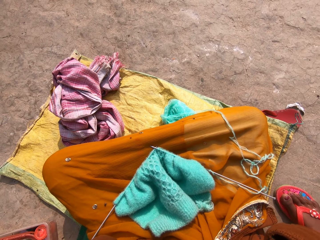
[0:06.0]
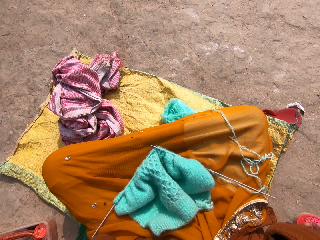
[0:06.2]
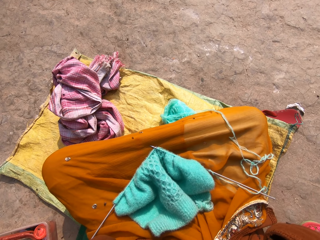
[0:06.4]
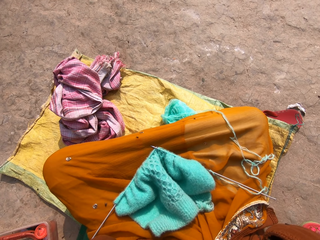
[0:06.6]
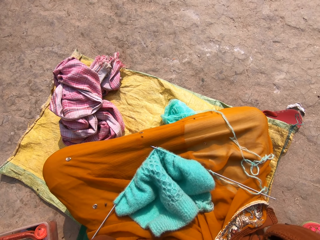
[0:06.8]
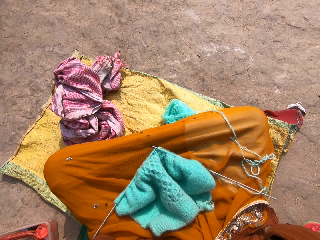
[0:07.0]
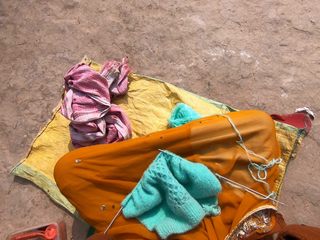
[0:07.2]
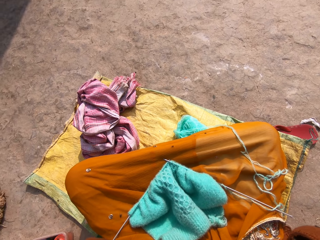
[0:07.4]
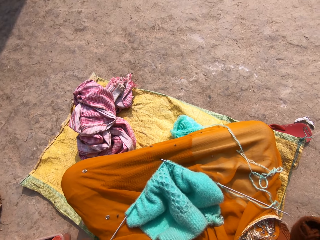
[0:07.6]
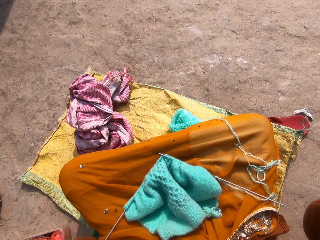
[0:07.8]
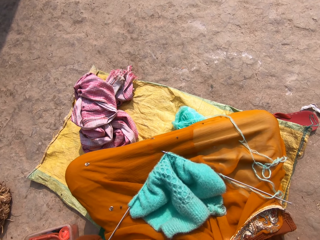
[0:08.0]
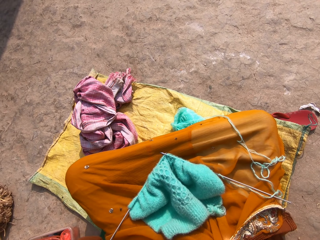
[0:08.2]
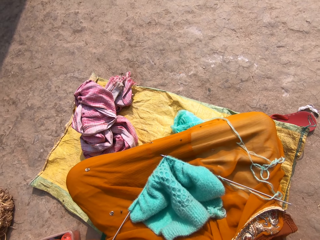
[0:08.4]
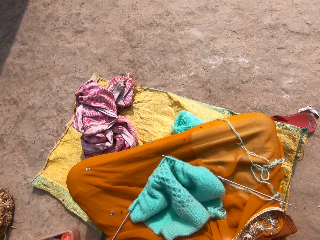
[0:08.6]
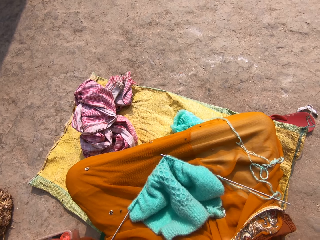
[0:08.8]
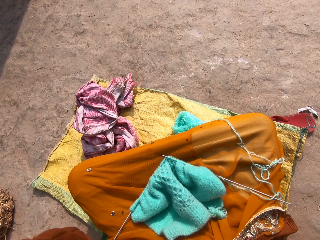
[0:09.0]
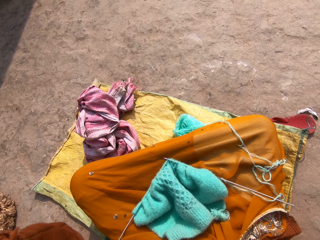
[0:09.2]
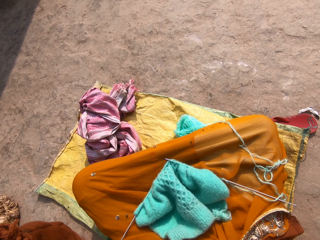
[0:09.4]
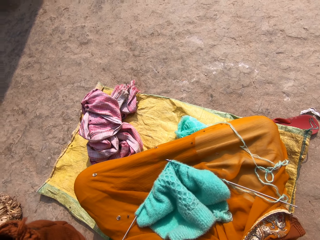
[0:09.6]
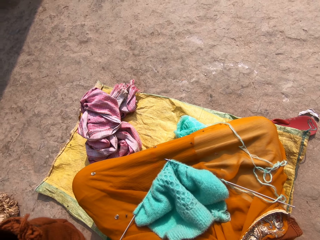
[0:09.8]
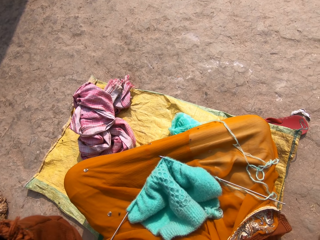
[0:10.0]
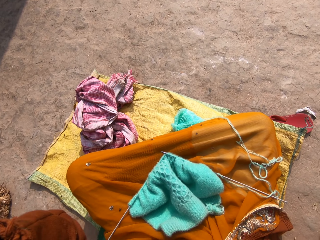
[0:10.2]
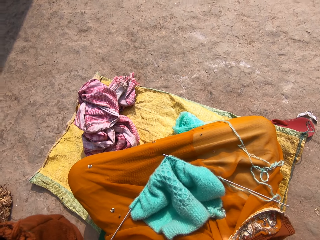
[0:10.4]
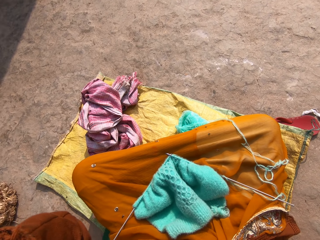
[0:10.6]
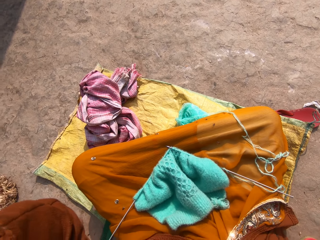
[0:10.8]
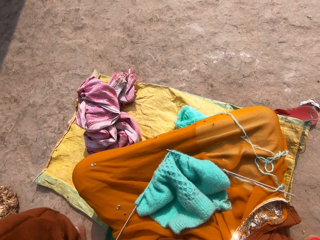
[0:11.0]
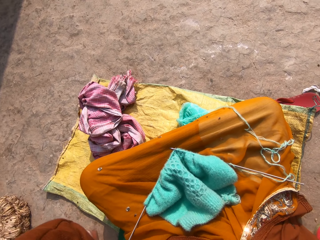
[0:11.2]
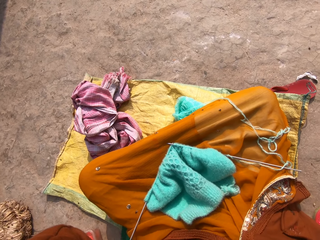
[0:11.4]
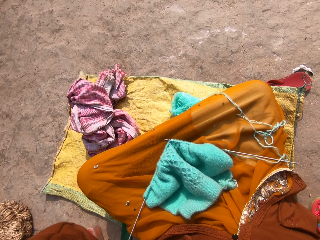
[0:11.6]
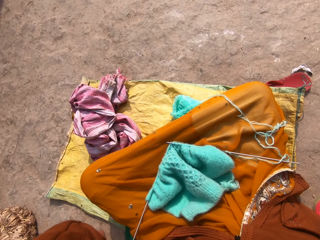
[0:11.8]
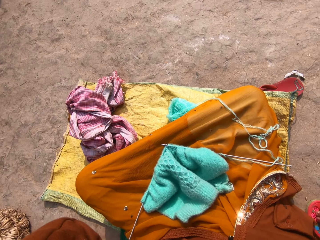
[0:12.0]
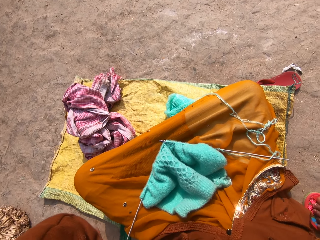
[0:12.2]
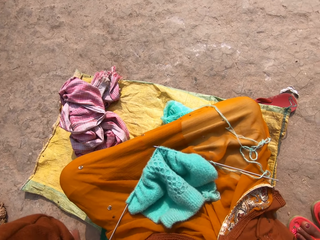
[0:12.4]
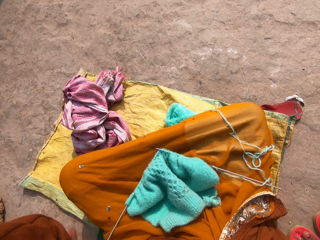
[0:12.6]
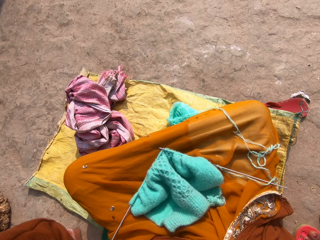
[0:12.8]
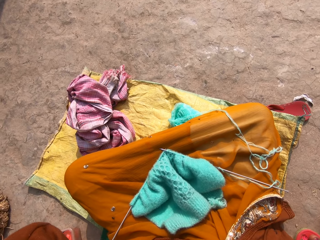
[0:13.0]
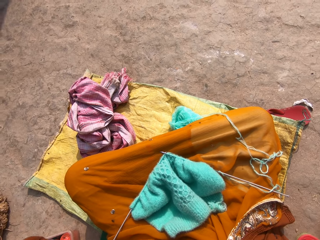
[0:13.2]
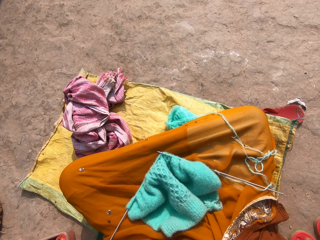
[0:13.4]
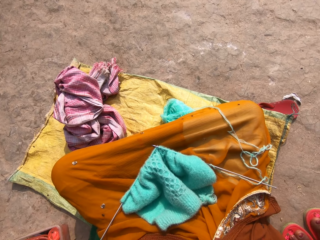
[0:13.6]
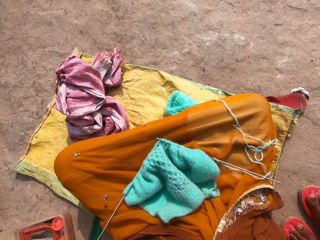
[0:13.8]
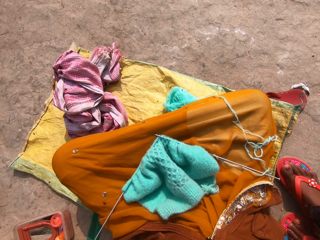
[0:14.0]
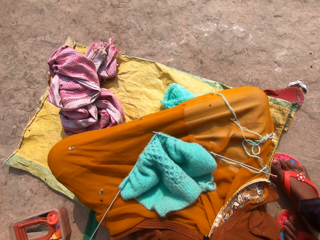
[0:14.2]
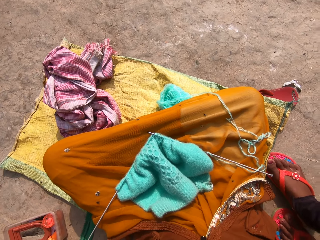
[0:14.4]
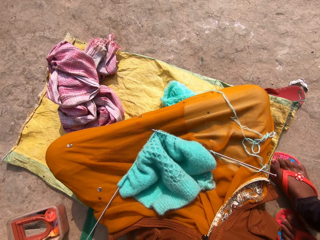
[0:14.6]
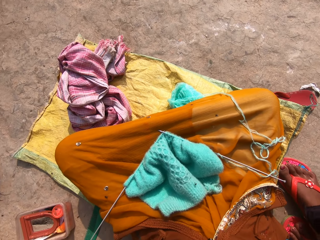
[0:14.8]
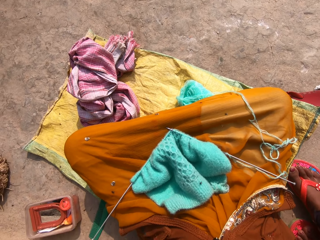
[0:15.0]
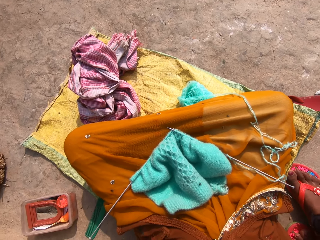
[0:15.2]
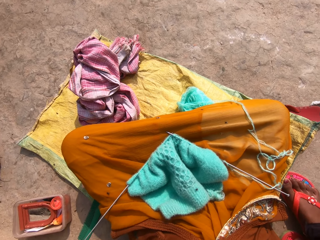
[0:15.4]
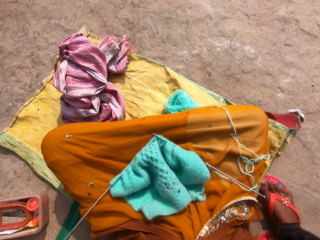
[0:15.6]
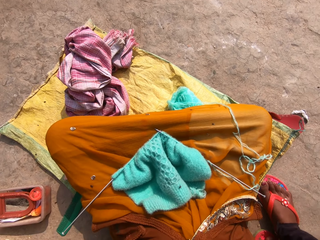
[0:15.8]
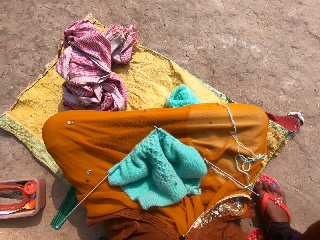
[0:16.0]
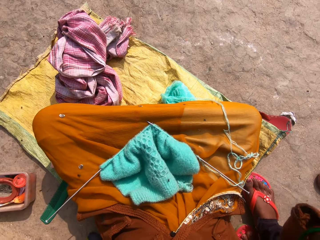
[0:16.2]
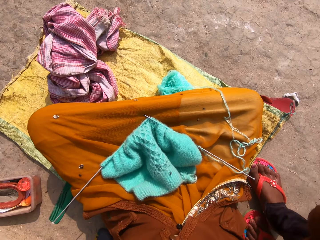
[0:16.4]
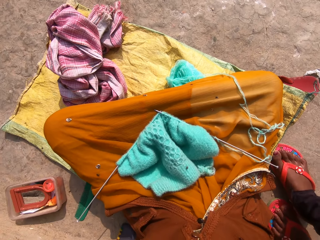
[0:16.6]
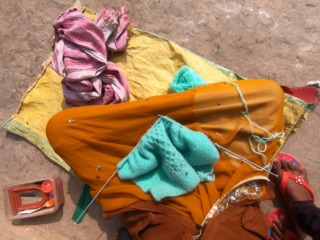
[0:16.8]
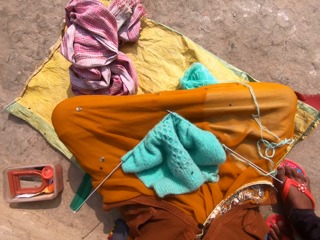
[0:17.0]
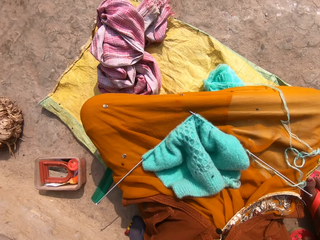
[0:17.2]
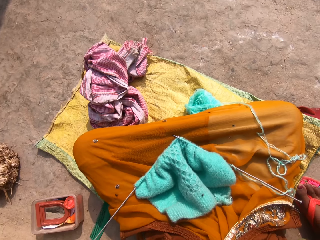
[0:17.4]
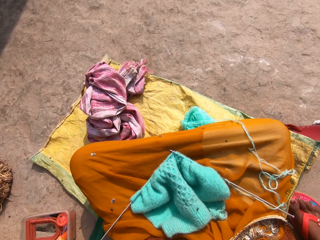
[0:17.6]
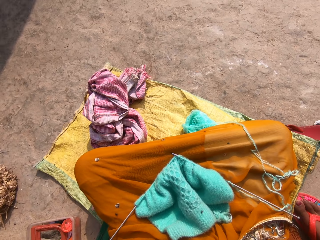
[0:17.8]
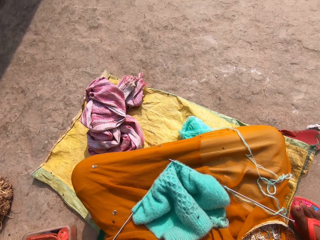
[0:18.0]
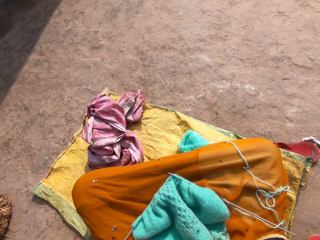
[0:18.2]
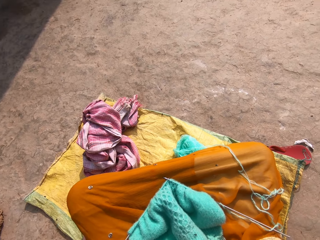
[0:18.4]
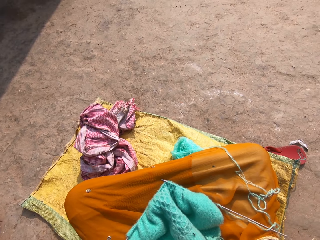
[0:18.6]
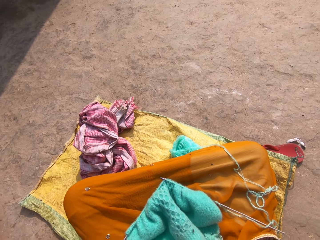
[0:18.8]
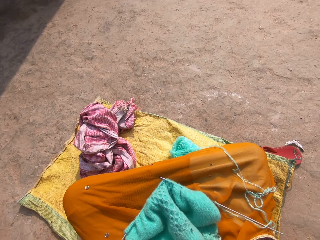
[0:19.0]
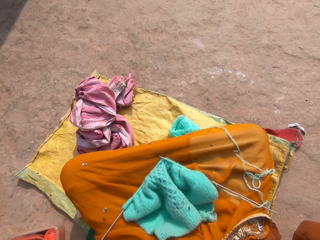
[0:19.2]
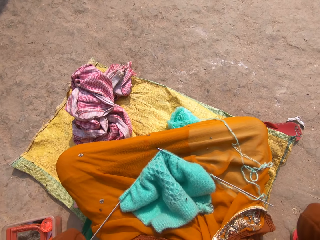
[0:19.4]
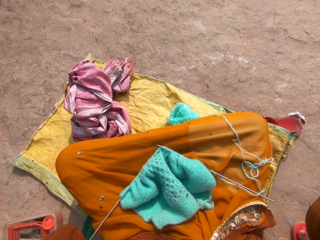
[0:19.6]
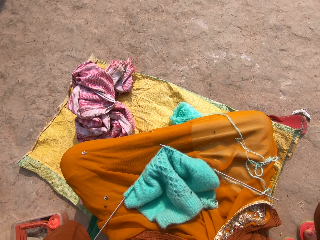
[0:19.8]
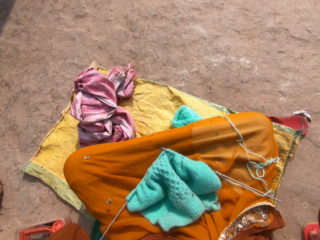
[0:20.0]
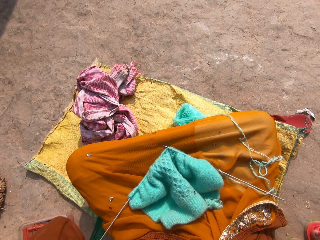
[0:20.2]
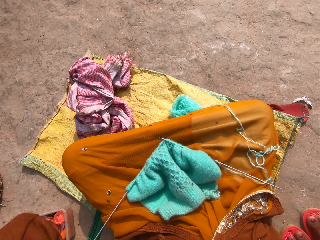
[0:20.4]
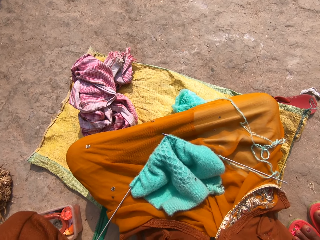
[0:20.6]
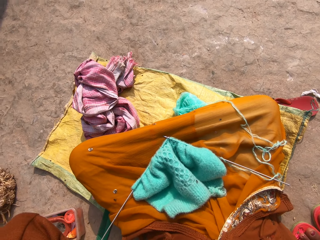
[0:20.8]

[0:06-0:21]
The camera wearer fixes the camera. Someone moves around the camera wearer. The camera wearer fixes the camera.

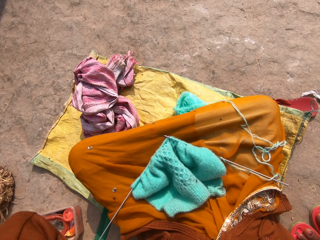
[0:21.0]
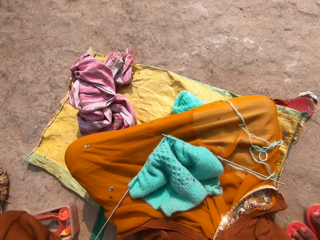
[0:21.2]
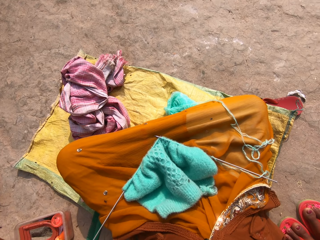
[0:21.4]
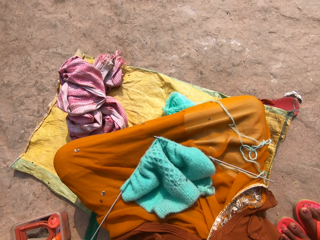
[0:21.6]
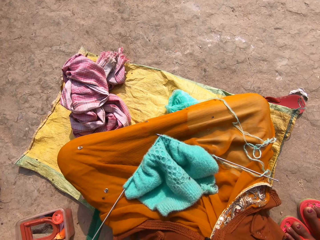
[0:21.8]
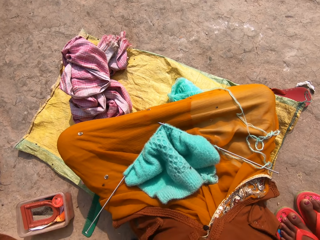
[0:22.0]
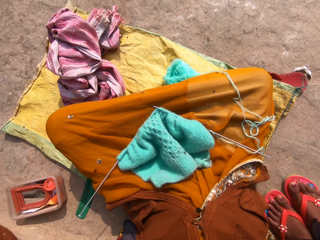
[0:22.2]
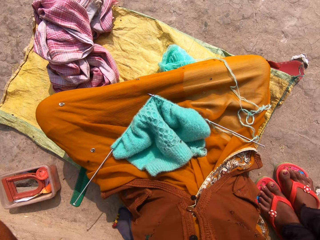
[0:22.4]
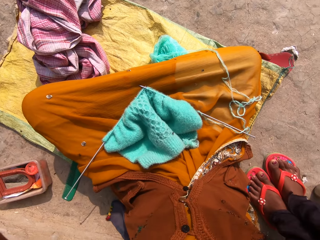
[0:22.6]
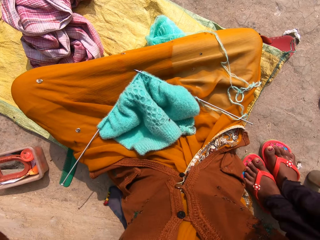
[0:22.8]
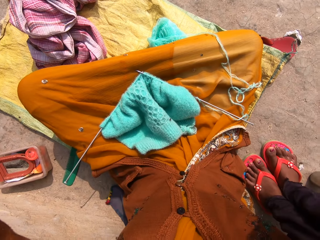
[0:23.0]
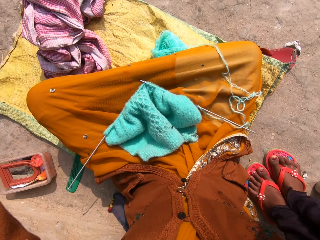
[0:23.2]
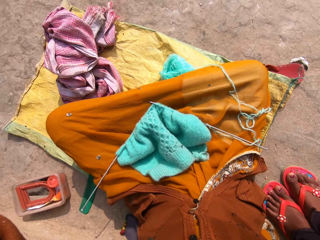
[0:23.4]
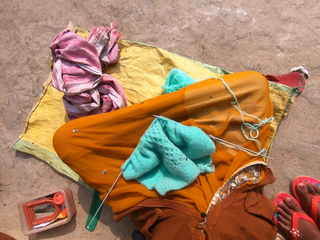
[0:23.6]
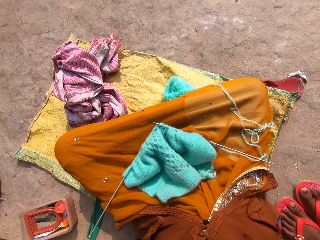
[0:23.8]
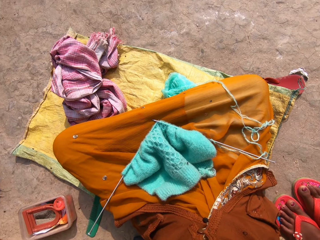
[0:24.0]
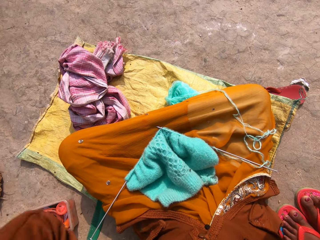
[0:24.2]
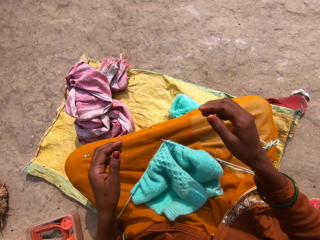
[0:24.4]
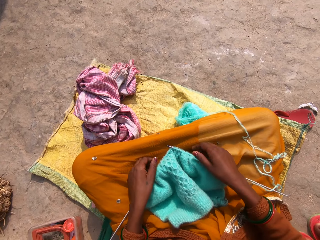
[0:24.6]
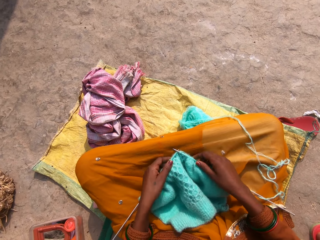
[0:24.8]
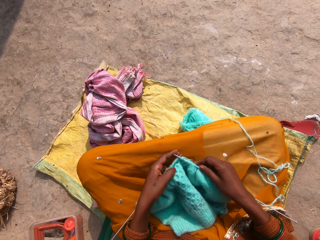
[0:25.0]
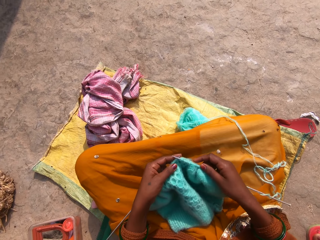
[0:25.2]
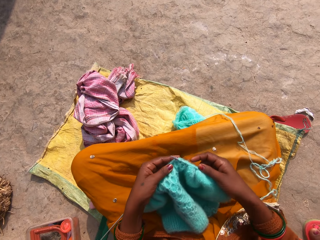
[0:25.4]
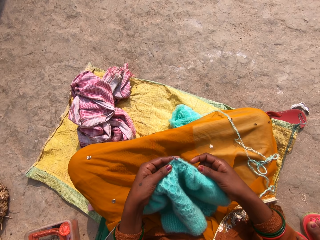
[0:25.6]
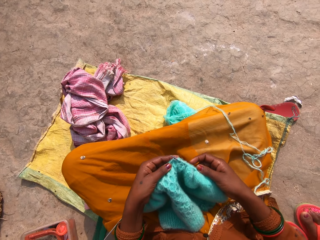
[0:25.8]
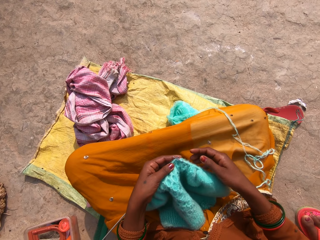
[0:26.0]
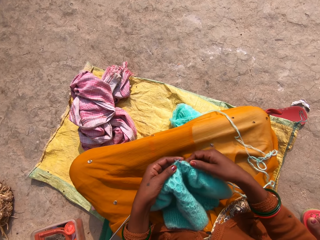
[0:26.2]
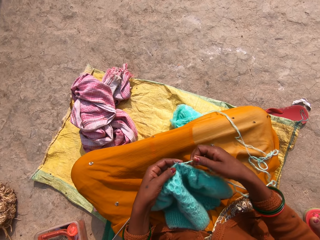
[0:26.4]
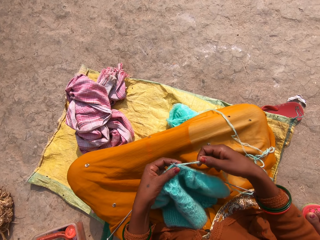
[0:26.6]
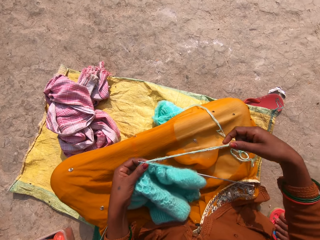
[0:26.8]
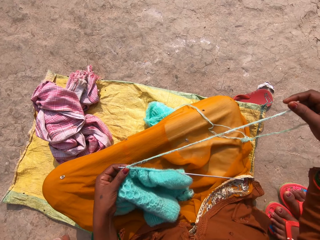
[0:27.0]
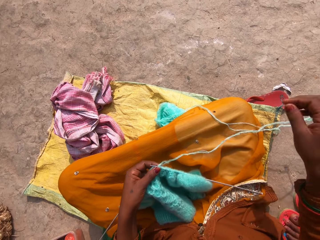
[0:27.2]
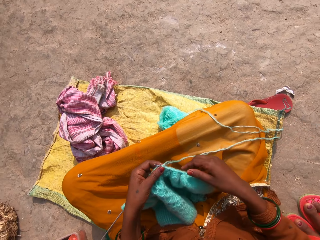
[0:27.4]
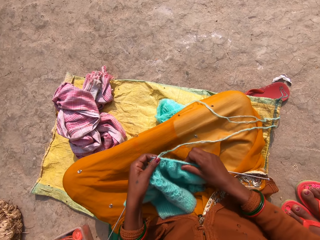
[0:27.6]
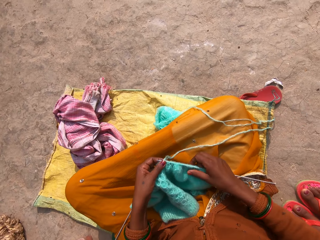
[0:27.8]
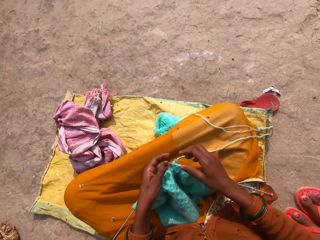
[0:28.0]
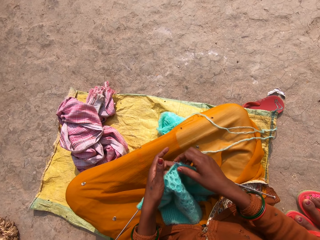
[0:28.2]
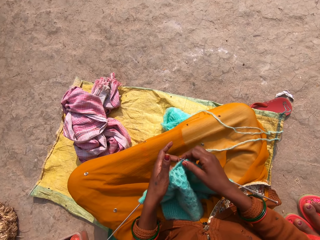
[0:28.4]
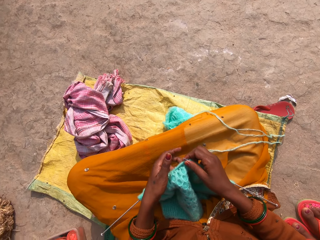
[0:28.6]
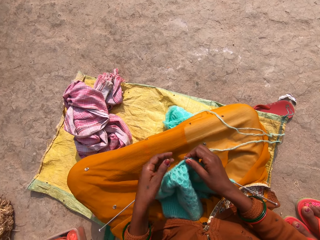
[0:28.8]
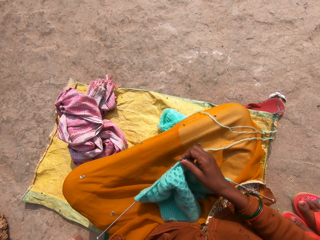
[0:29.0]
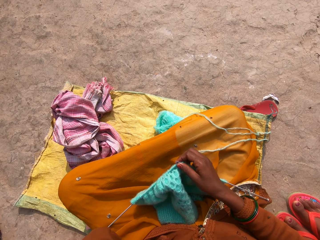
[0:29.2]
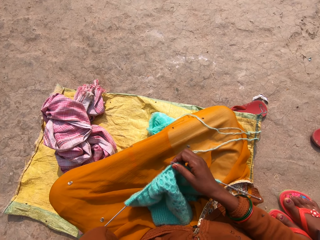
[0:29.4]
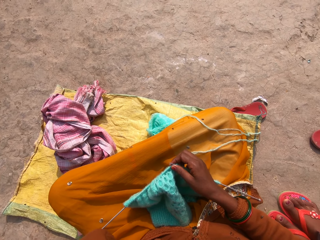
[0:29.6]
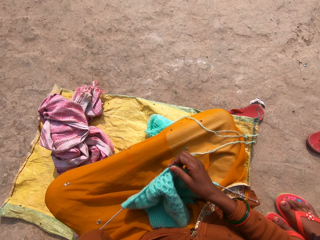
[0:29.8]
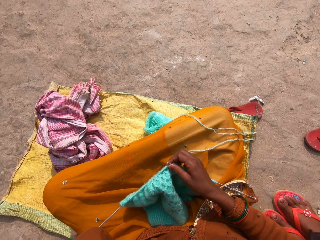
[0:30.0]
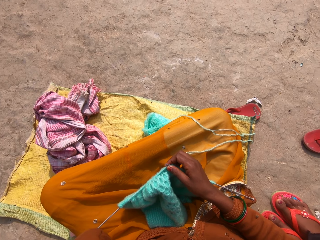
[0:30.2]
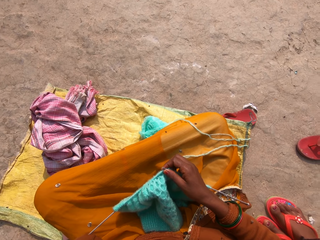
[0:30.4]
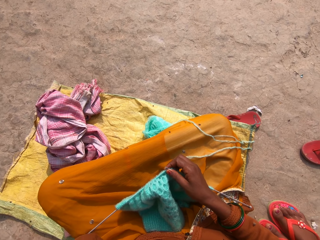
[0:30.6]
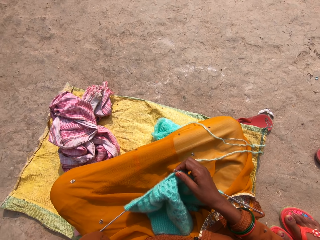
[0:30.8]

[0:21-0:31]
The camera wearer picks up a fabric and knitting pins from her lap. She holds the fabric. She pulls the knitting wool. She holds the fabric. She raises her left hand to her face. She fixes the camera.
